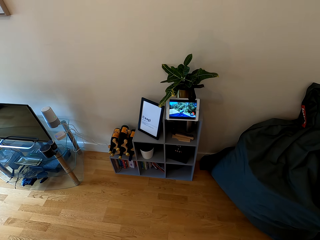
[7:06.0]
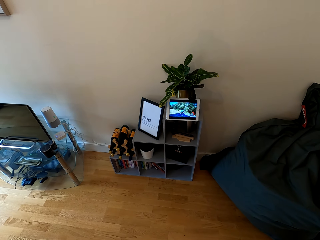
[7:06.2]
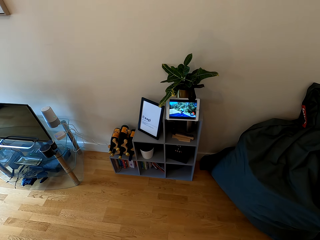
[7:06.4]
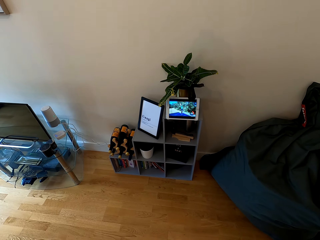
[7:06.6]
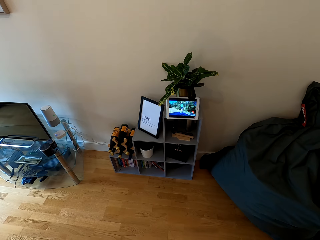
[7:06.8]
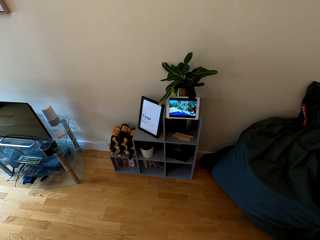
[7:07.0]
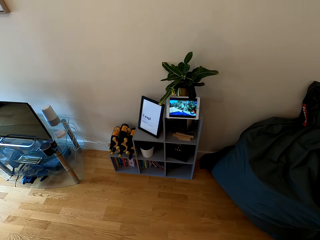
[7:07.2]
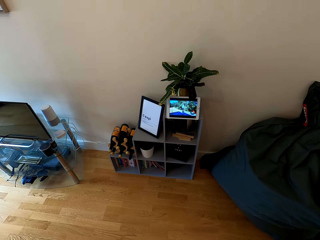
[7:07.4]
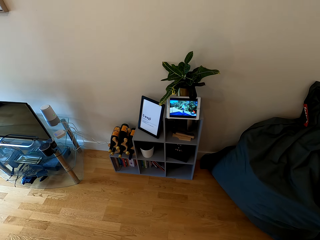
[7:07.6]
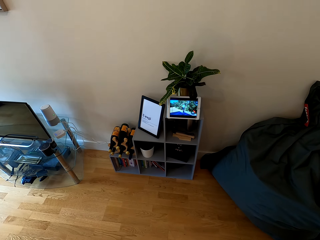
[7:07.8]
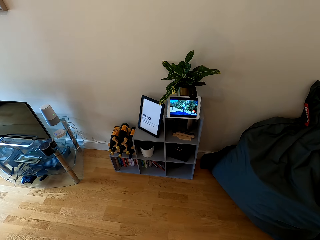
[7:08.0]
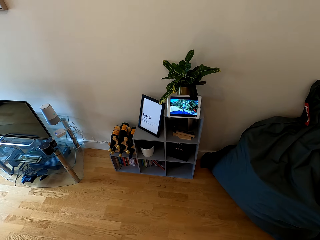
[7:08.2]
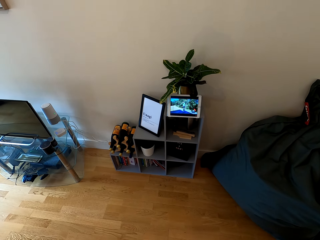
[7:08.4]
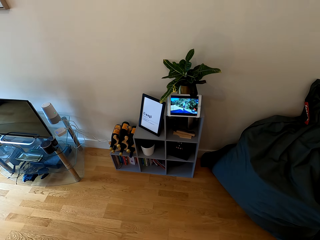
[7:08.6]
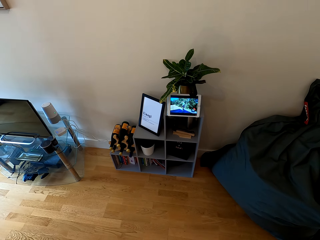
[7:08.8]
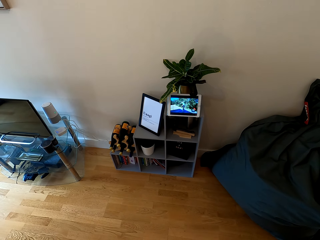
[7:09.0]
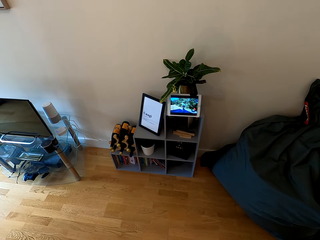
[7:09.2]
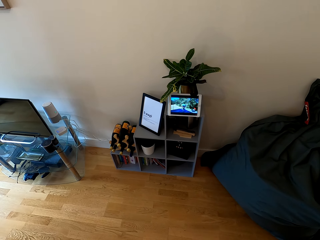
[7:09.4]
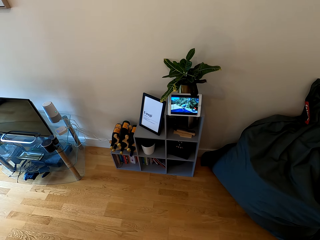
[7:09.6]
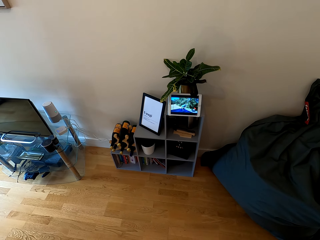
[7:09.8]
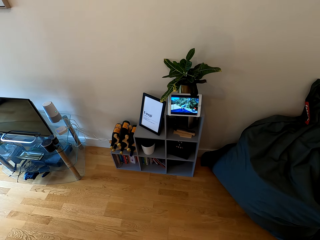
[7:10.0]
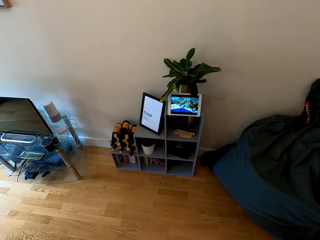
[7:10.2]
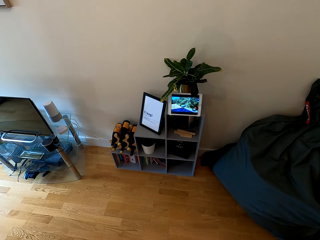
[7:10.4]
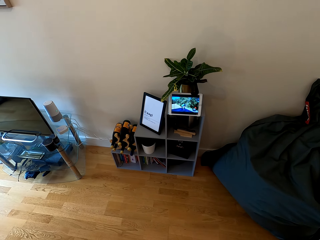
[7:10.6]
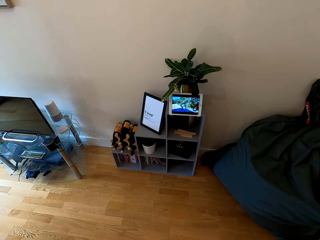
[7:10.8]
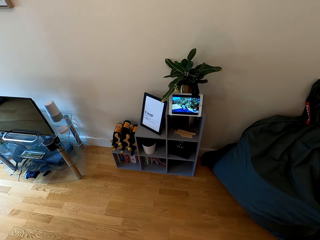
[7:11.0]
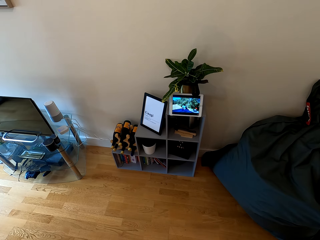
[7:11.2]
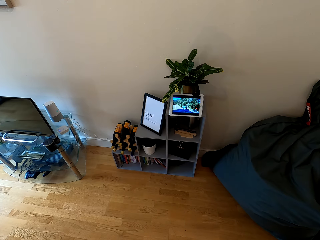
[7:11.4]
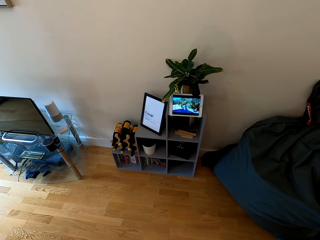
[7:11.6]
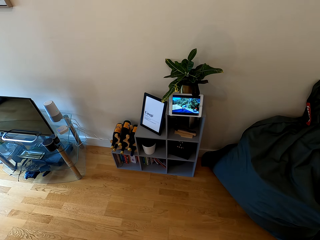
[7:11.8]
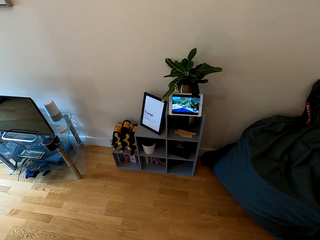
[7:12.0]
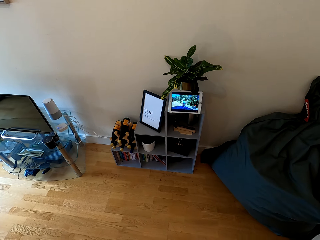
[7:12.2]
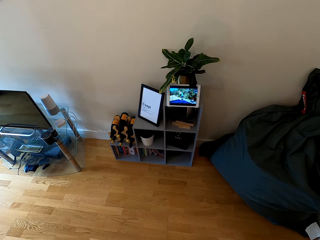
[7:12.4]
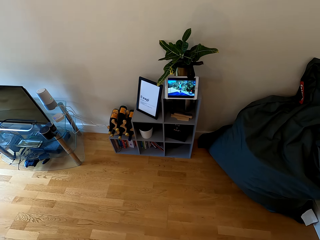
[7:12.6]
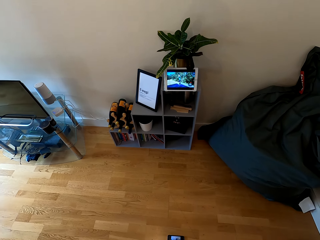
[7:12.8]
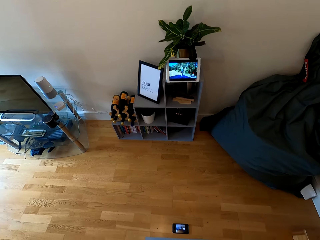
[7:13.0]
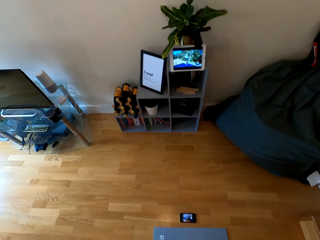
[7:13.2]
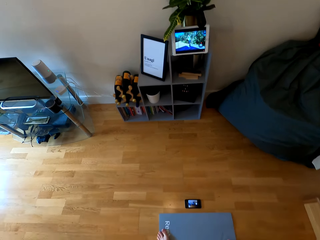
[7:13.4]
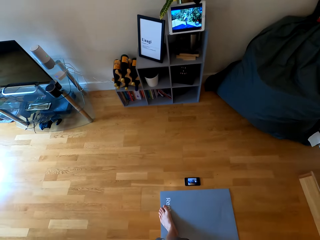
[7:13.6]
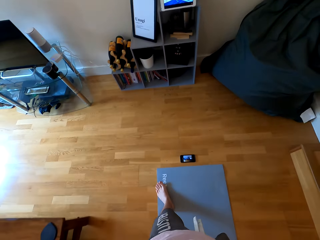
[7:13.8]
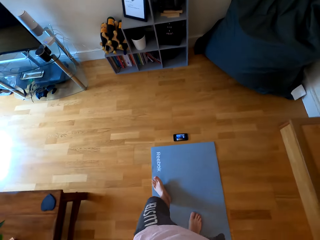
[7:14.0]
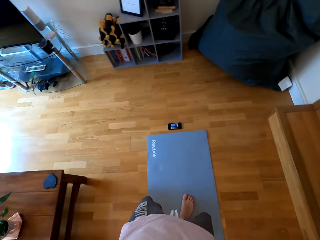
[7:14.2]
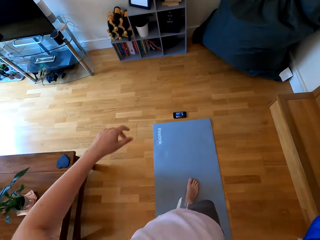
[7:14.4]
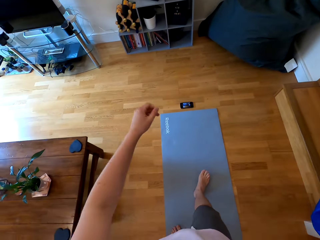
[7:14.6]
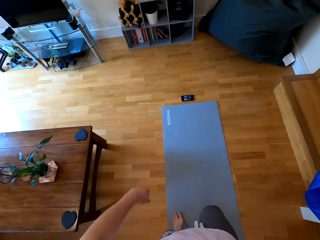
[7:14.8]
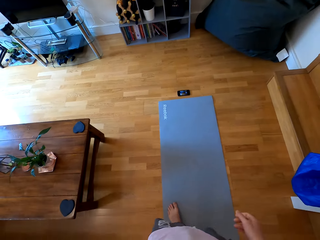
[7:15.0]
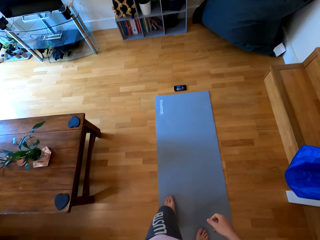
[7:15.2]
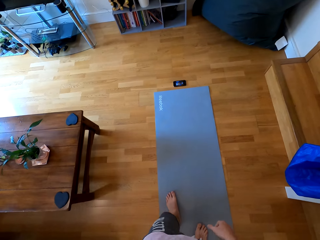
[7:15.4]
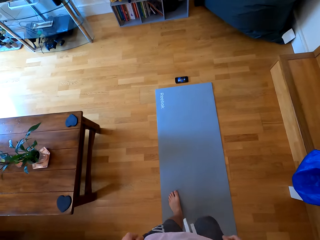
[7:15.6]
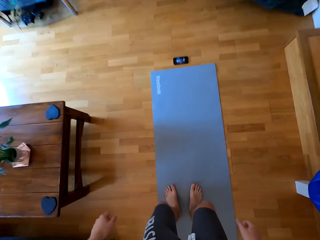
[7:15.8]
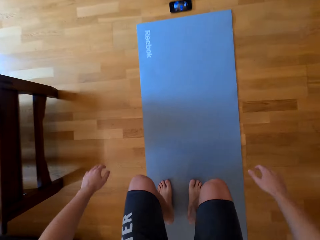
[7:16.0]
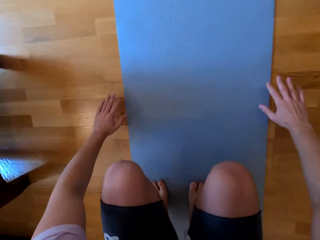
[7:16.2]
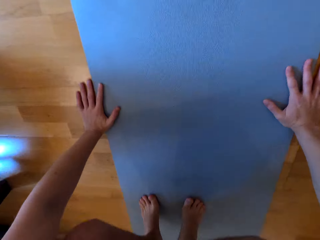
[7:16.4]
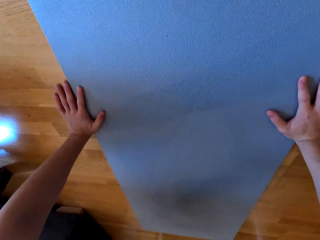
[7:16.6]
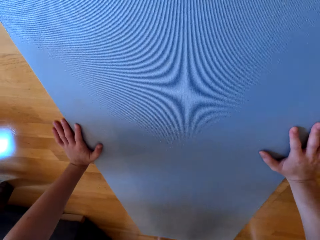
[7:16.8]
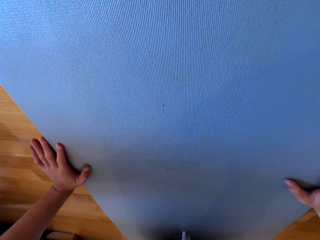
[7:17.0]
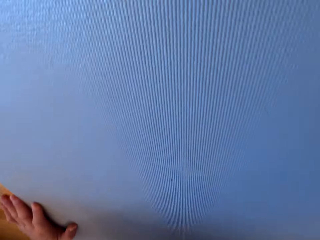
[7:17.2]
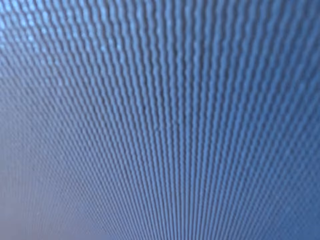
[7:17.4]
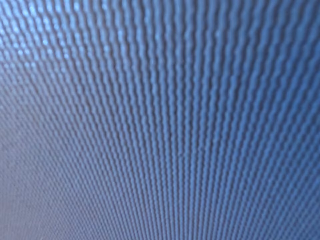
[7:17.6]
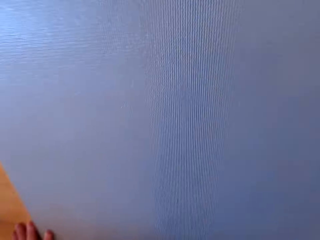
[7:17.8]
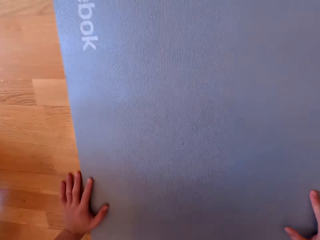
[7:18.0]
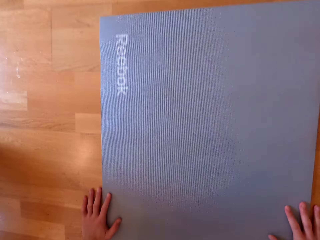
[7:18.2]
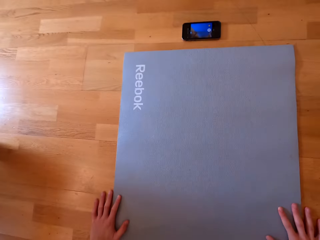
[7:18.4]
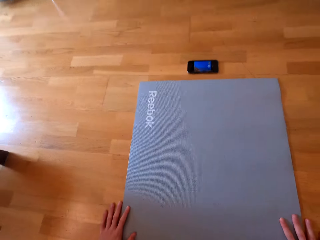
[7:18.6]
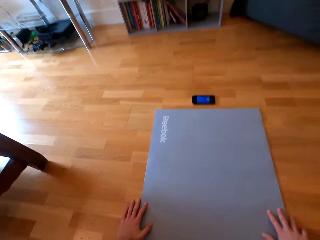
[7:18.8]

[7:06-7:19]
The camera wearer moves back on the mat. They bend on the mat. They do some half push-ups.

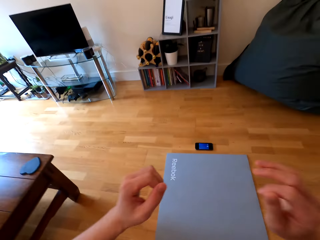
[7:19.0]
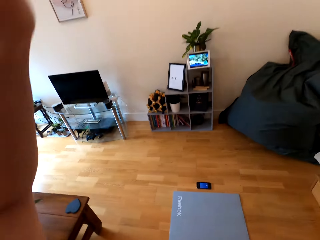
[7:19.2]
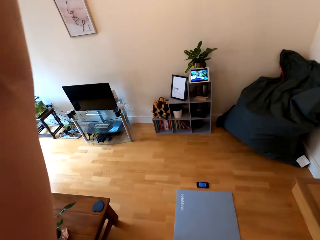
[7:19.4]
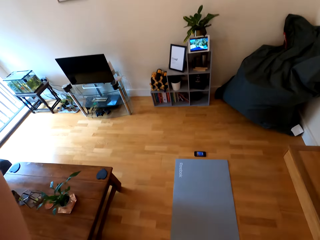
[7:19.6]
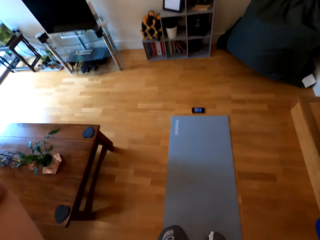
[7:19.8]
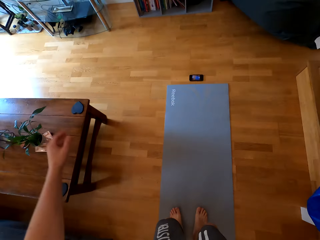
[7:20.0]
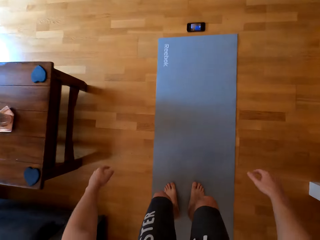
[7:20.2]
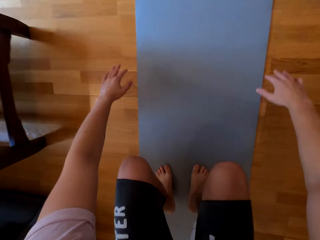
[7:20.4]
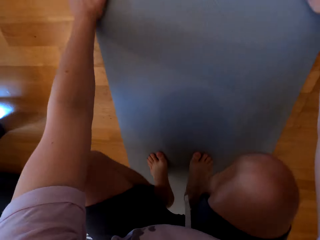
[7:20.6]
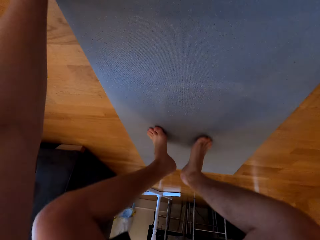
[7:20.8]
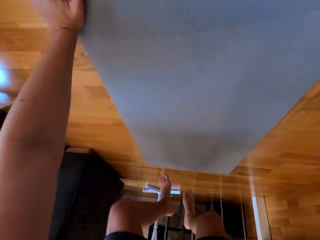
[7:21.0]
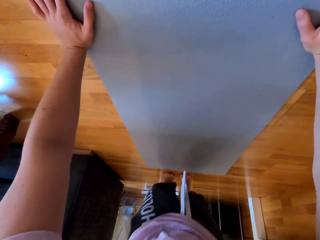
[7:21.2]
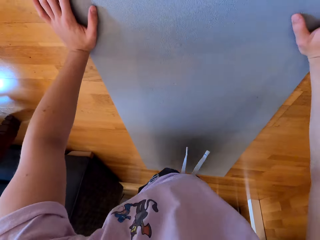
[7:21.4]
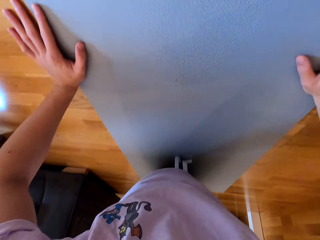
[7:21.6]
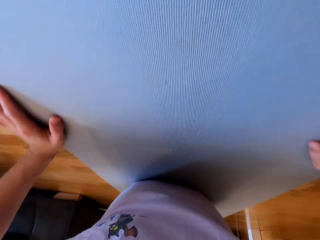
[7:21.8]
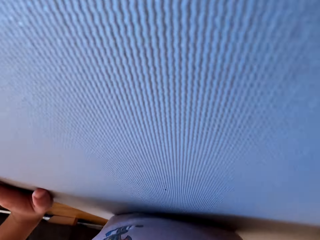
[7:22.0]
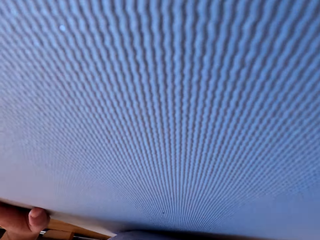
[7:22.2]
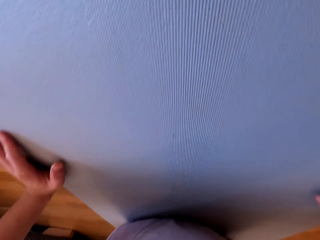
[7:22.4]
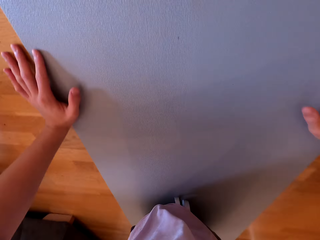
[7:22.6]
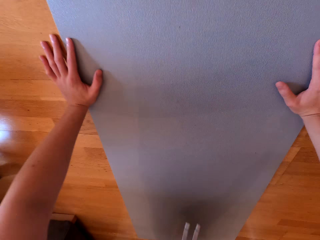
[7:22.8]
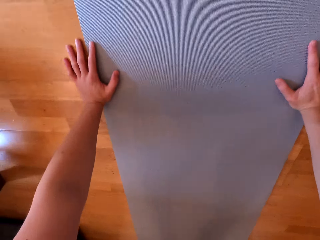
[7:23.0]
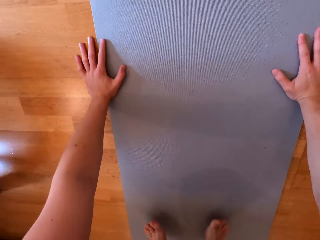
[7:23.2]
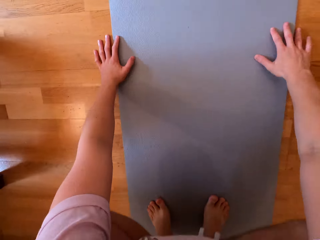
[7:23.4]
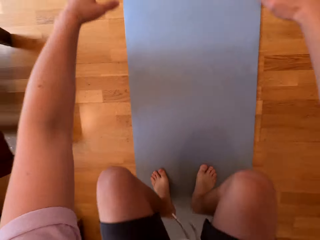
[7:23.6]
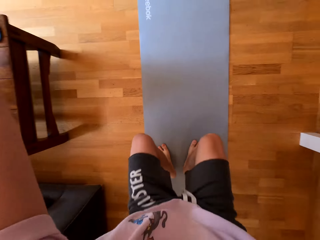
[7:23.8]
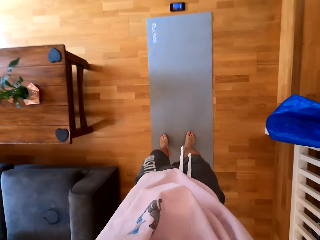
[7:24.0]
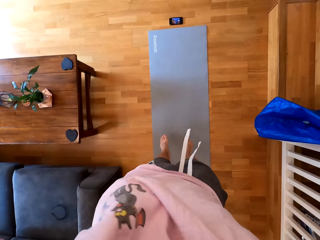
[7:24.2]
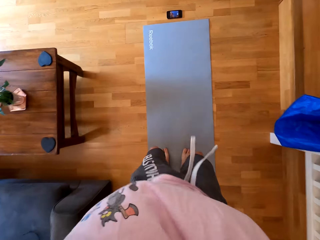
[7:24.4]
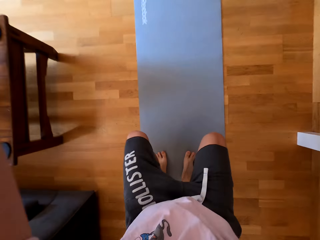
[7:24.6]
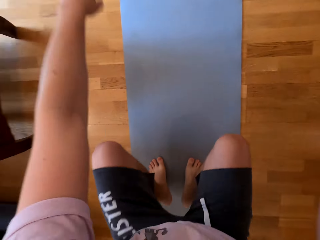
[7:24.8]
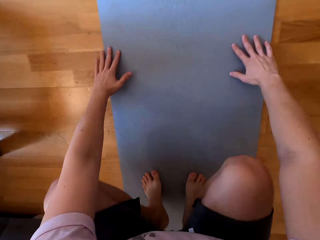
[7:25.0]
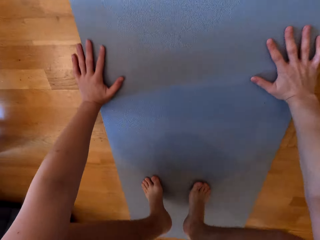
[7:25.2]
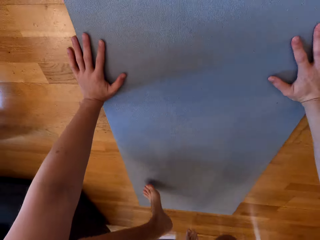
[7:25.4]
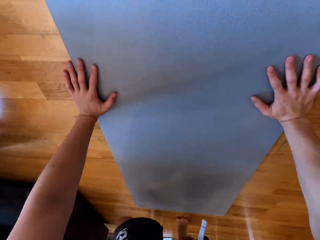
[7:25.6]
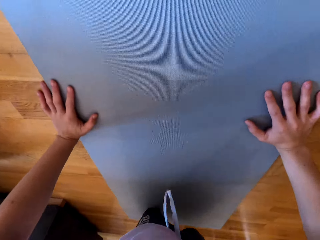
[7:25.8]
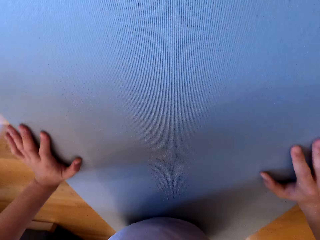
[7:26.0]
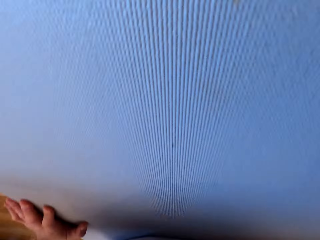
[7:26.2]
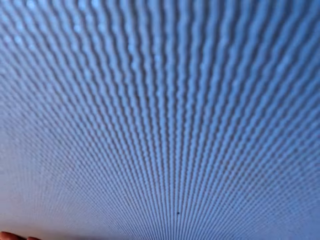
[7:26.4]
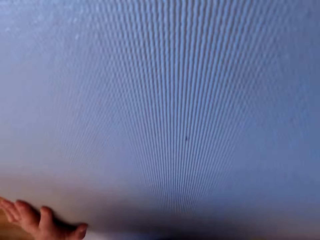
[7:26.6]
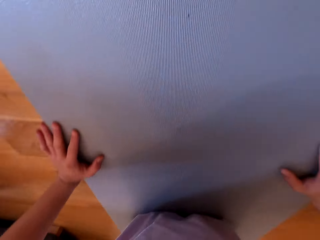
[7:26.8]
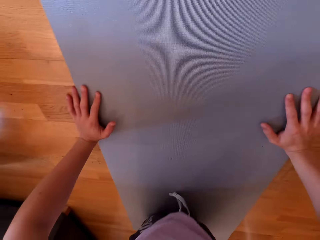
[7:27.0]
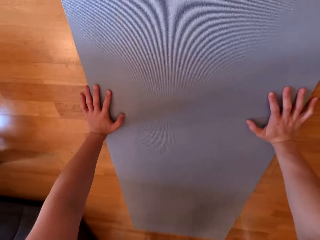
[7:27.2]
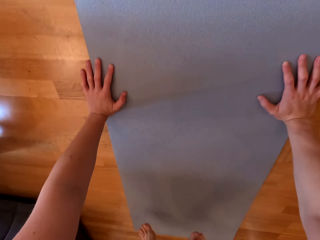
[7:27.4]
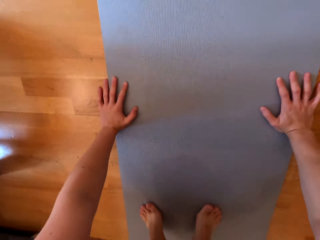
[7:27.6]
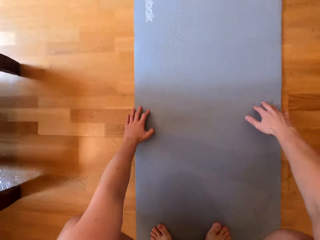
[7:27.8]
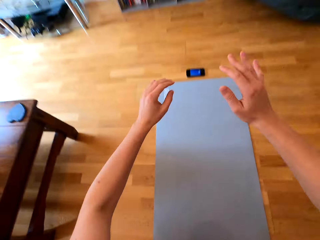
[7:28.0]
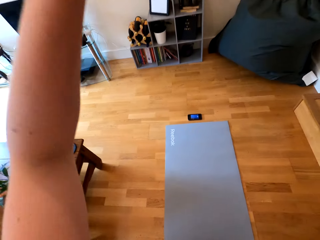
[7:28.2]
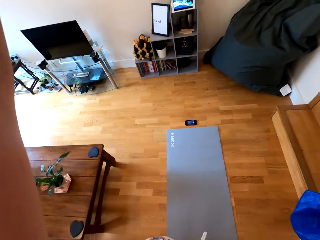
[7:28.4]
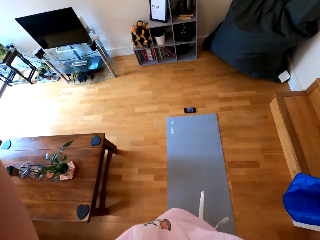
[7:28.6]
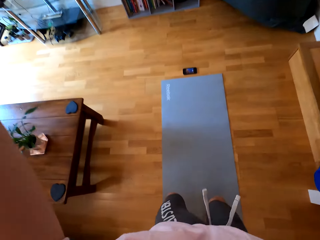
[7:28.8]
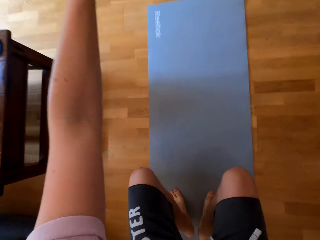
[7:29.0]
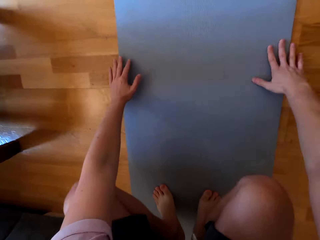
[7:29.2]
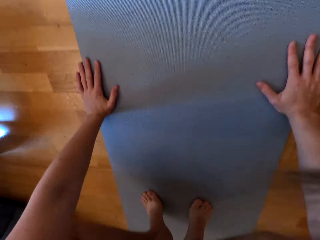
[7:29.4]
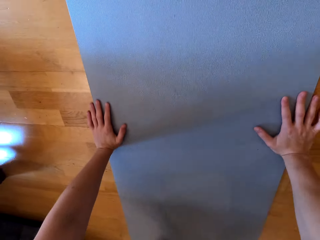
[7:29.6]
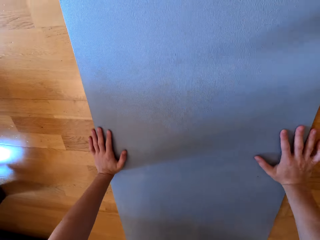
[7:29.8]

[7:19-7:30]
The camera wearer raises both hands towards something. They withdraw both hands from something. They do push ups on the mat. They jump up.
